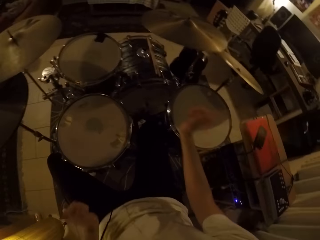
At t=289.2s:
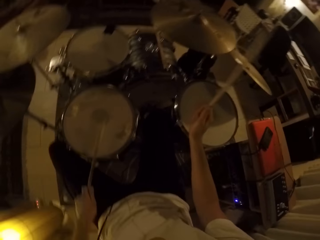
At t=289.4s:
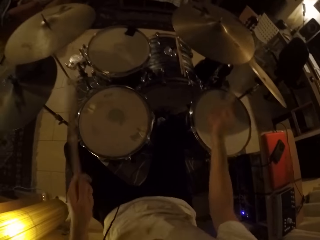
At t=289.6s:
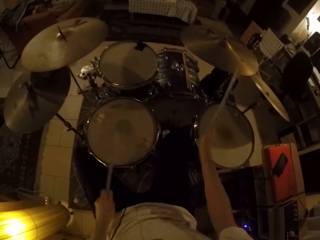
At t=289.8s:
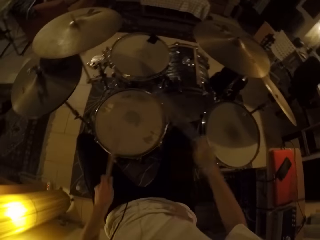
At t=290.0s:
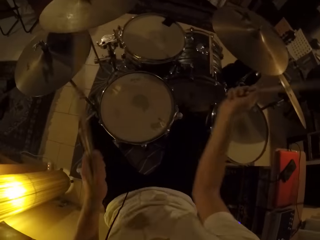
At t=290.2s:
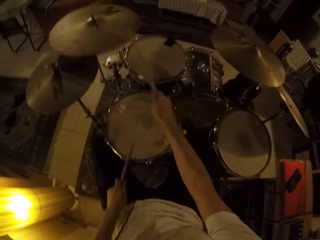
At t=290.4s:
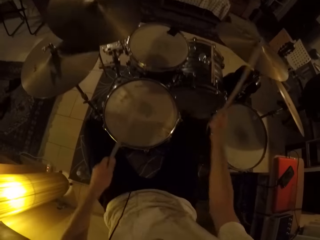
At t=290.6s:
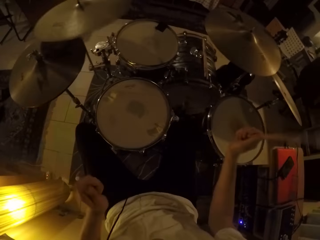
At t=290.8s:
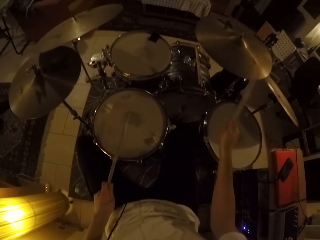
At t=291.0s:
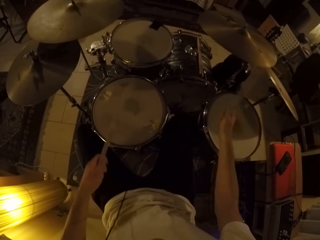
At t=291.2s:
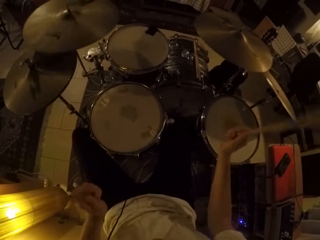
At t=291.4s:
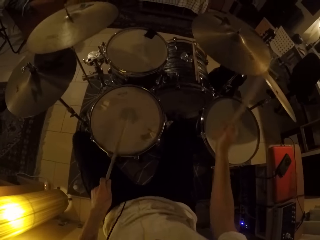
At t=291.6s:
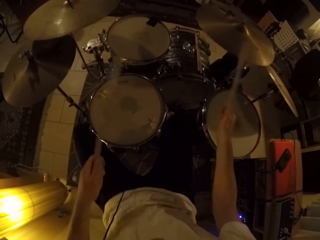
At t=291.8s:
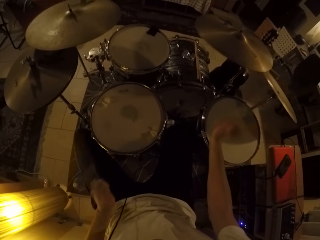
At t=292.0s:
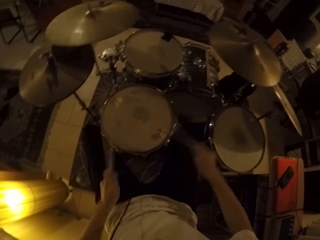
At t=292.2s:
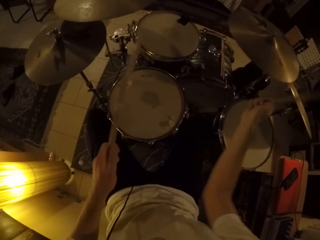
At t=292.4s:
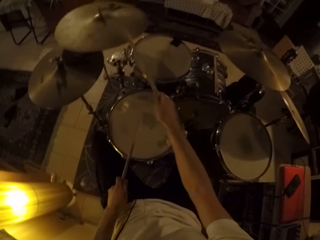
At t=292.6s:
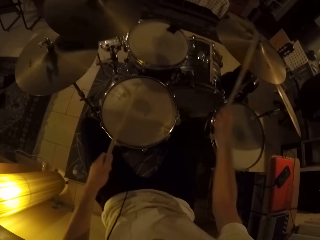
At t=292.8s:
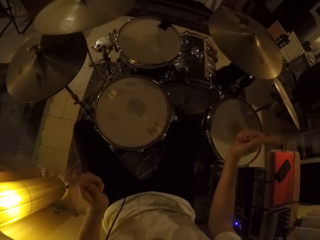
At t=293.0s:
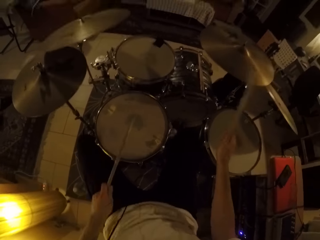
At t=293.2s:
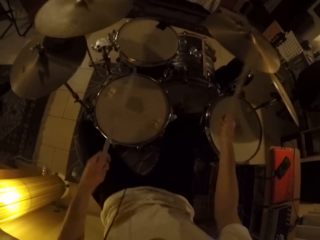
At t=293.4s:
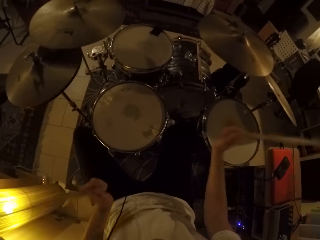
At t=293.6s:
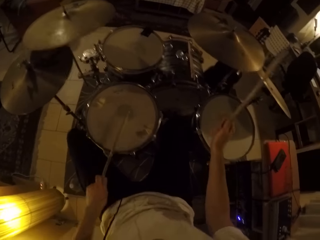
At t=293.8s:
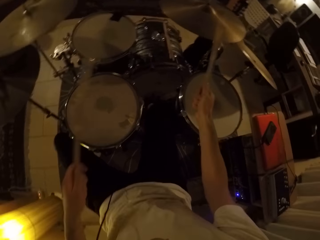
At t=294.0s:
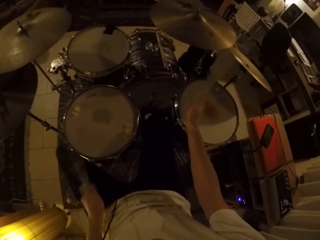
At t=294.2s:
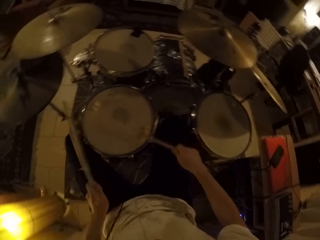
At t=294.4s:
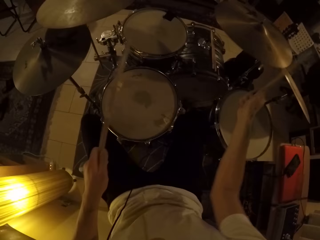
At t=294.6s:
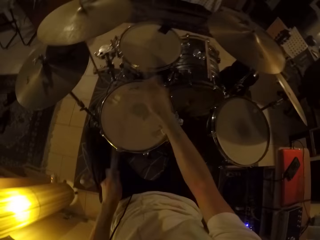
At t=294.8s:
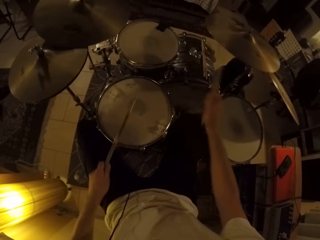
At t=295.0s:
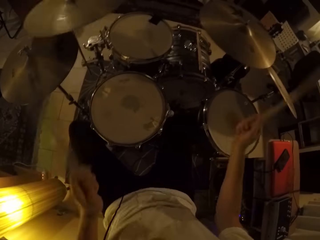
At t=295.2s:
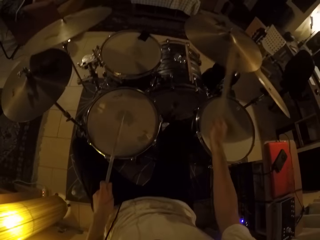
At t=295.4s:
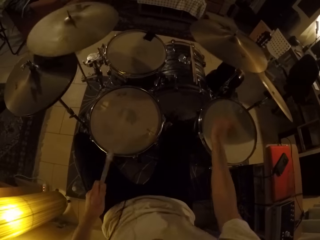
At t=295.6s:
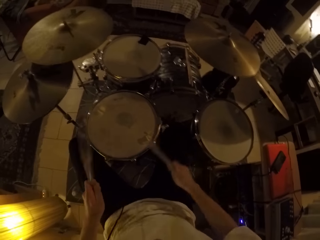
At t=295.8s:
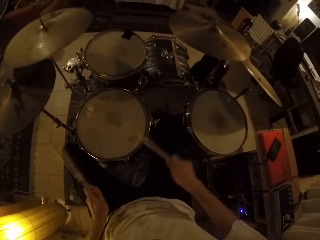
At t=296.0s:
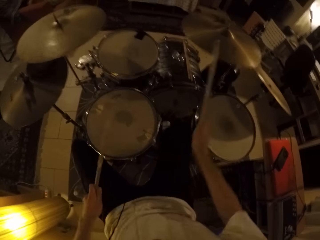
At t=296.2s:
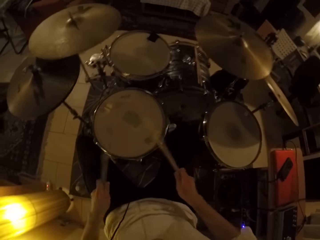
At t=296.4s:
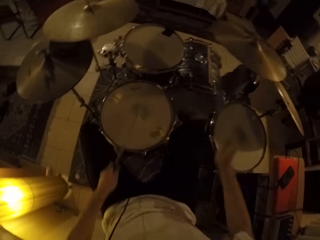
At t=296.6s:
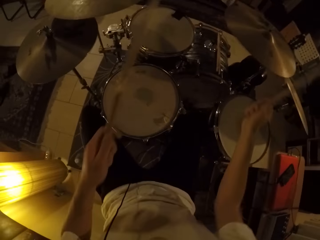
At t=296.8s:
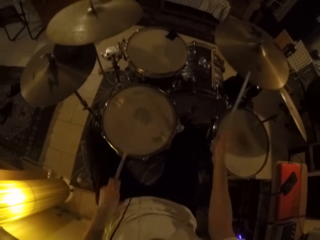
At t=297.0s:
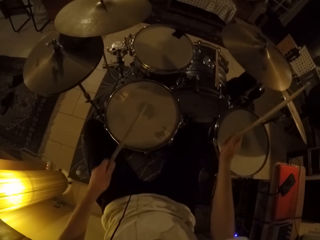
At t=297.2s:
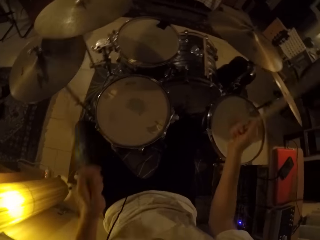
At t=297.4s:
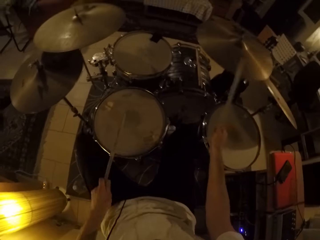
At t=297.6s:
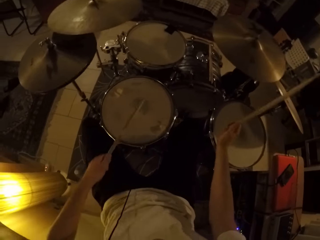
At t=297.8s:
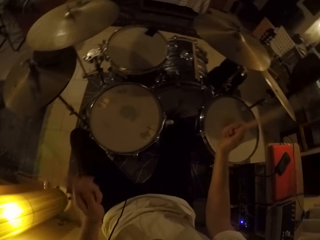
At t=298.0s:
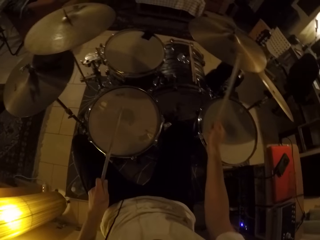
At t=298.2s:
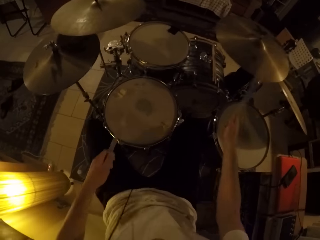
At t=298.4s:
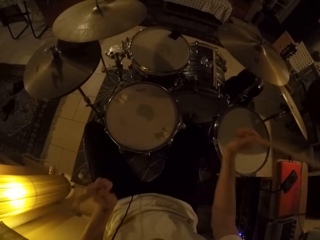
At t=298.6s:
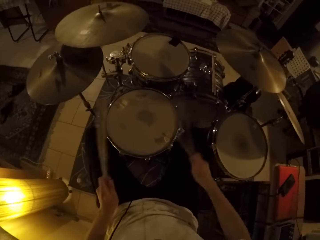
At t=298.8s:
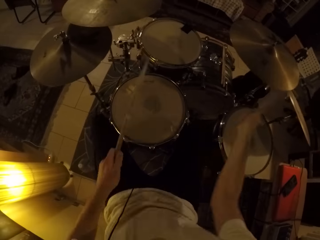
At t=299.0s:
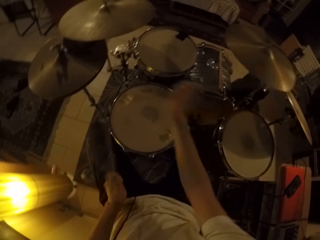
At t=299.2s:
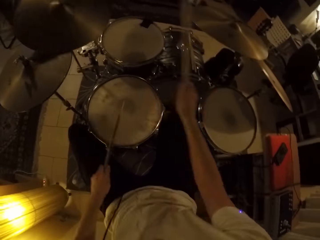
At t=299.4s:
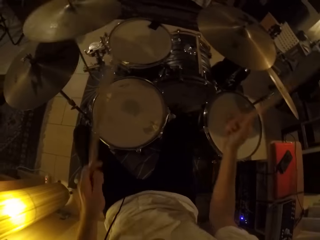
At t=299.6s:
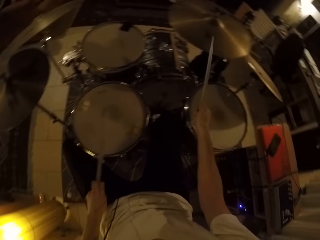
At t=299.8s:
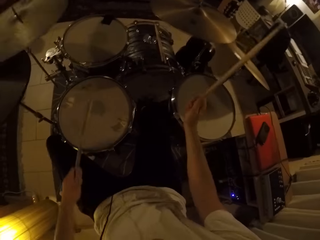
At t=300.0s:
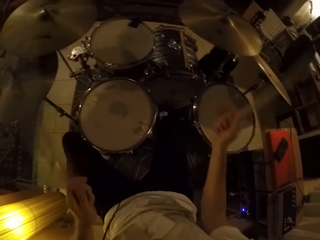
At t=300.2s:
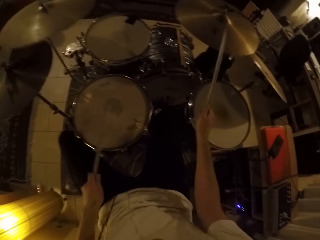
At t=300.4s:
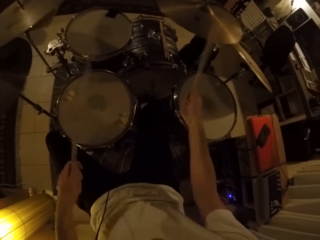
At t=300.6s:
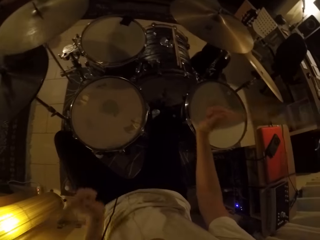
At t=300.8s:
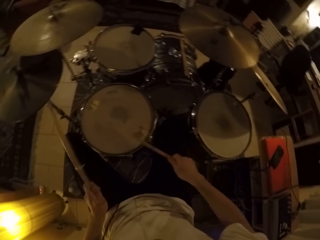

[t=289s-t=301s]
The camera wearer plays the drum set with the drumsticks.

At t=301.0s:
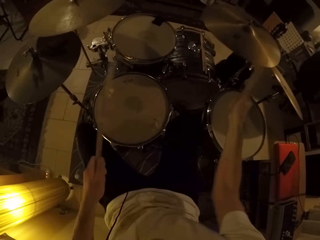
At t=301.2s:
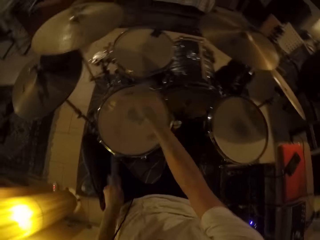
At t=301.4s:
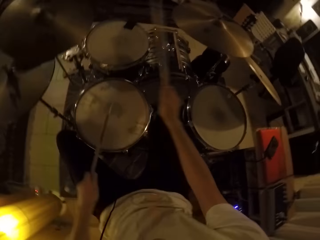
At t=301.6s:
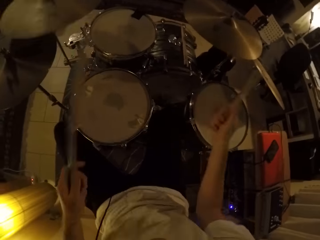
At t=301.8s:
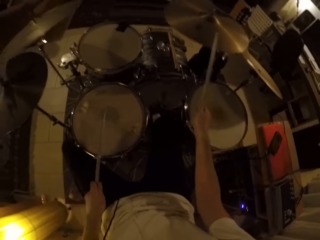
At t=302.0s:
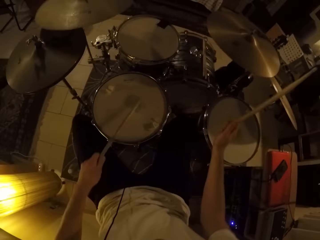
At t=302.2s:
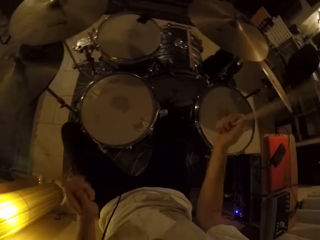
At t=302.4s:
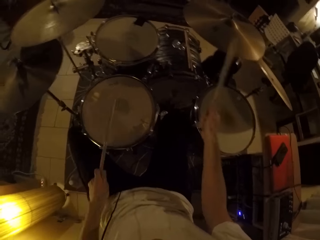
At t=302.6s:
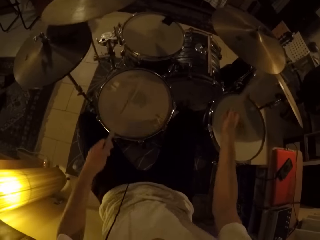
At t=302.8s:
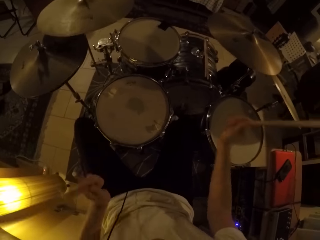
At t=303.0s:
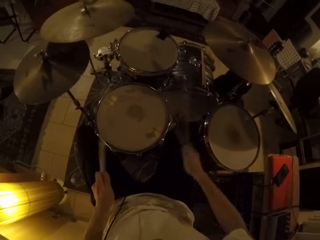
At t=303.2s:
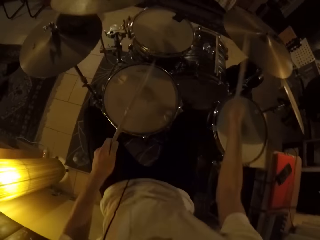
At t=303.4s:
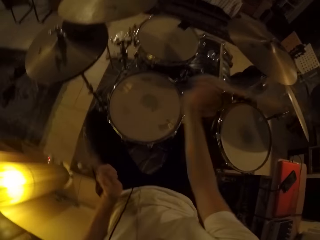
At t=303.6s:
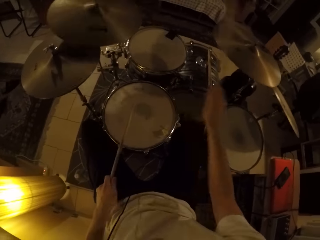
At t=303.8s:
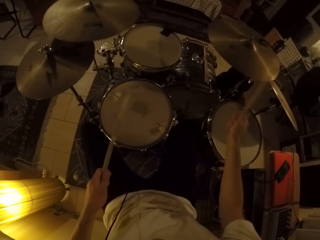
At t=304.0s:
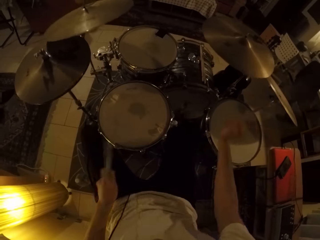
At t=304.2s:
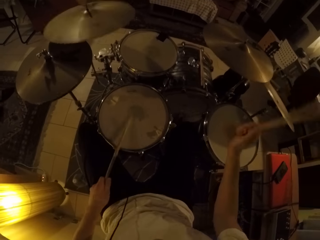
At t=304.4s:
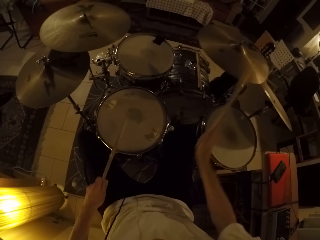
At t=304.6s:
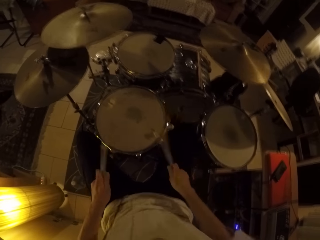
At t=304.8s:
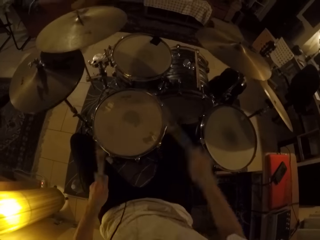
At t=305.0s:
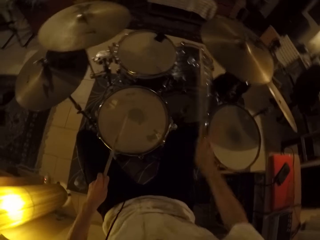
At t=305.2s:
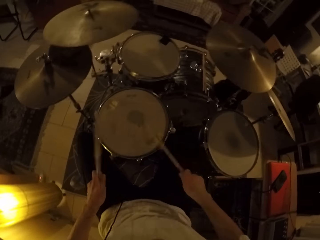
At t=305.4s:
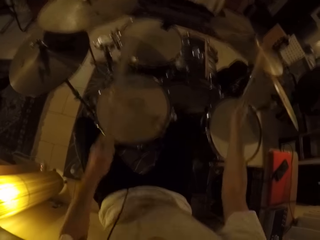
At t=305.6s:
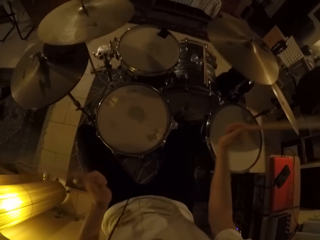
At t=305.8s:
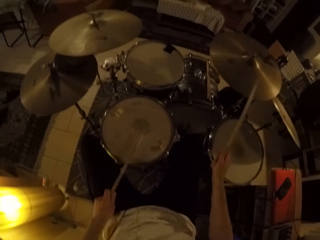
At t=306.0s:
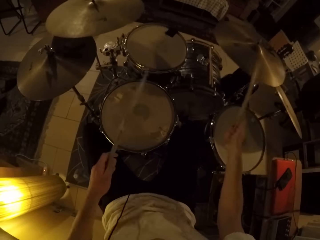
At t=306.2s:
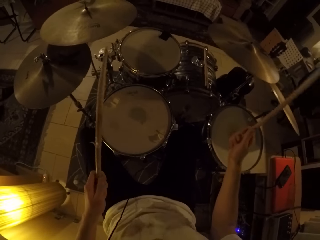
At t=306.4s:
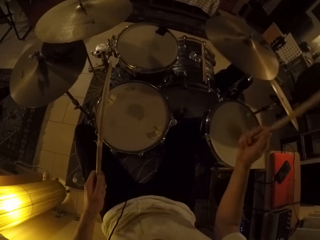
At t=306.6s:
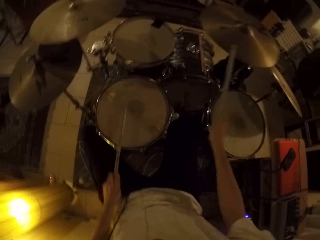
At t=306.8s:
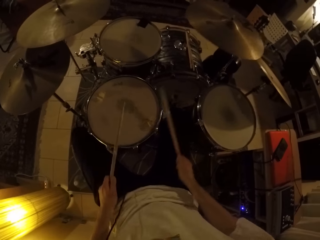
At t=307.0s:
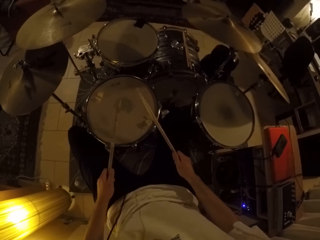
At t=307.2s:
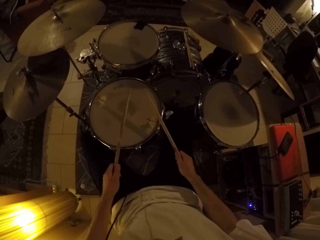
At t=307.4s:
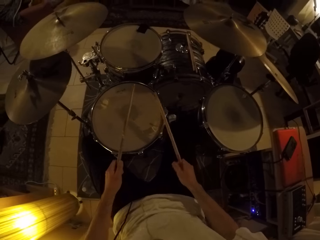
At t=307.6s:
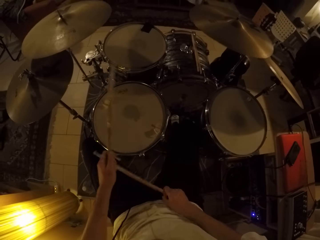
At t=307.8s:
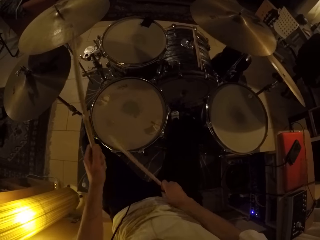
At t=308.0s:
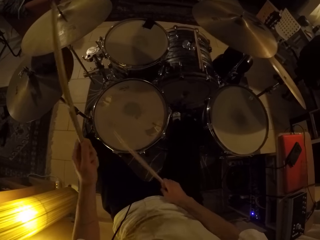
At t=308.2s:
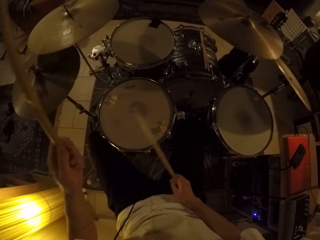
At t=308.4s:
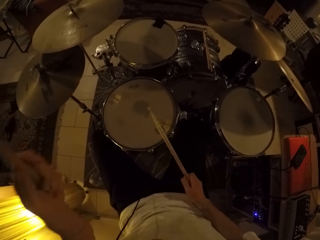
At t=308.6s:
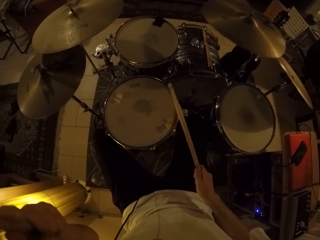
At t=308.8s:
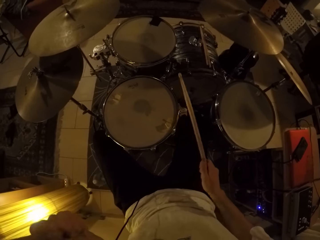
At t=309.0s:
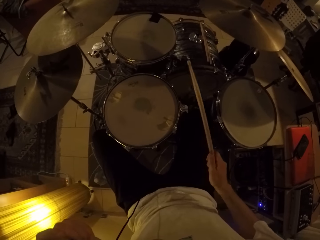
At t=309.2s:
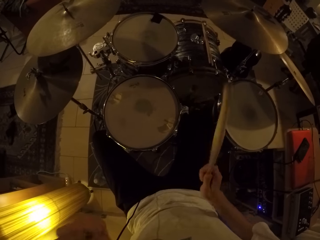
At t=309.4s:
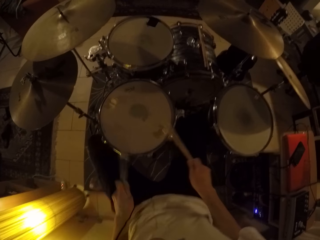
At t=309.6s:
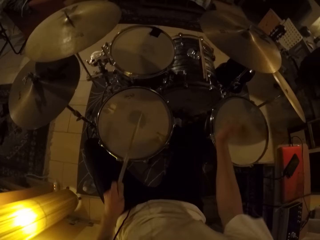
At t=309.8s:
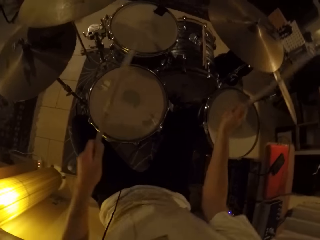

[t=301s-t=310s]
The camera wearer hits the drum set with the drumsticks in both hands.
